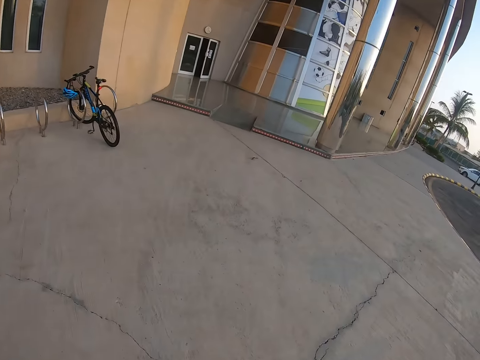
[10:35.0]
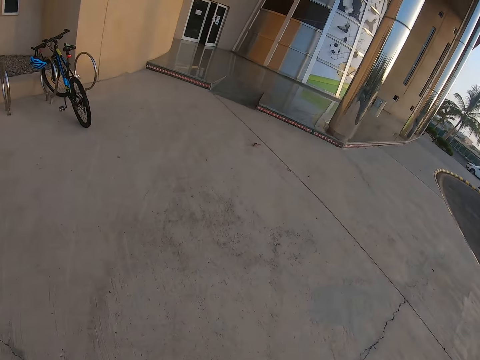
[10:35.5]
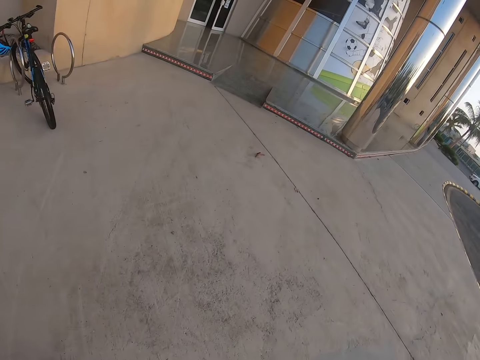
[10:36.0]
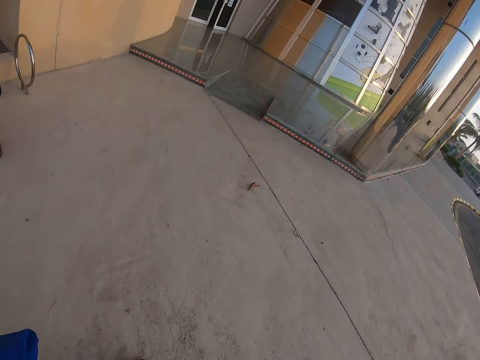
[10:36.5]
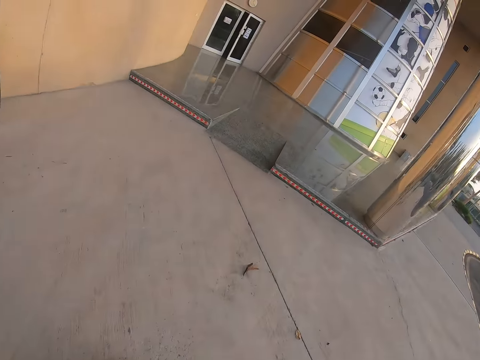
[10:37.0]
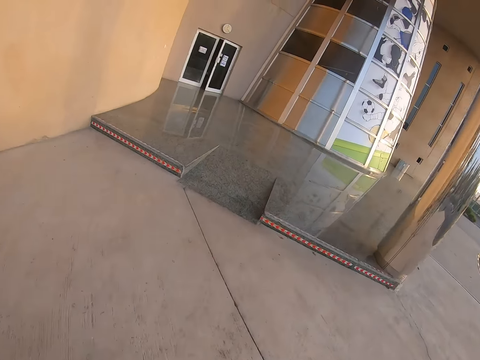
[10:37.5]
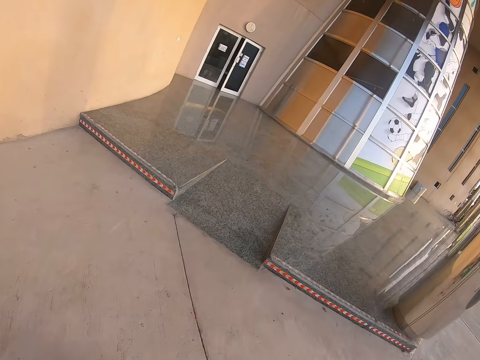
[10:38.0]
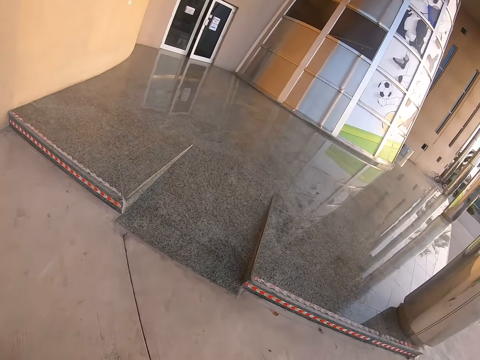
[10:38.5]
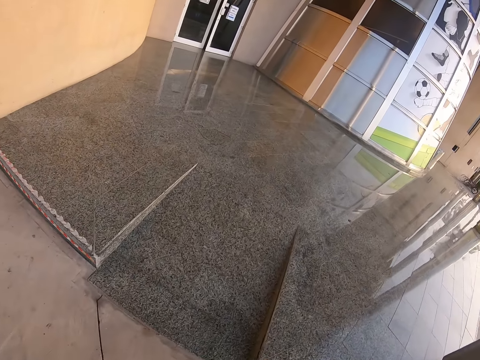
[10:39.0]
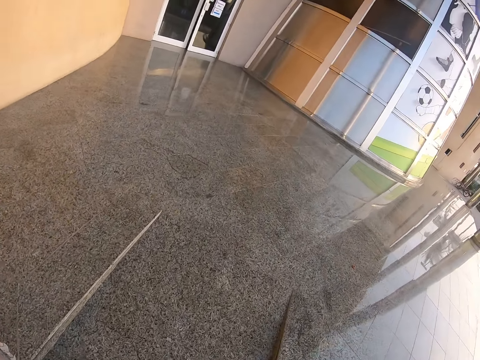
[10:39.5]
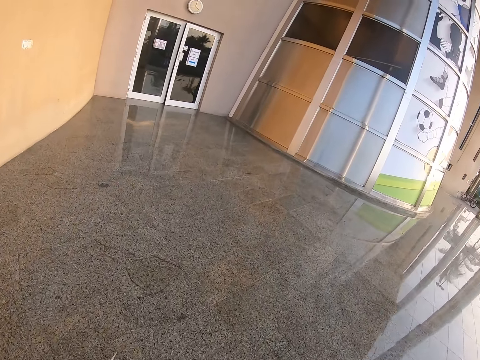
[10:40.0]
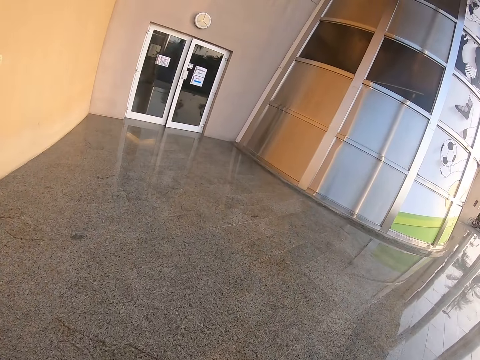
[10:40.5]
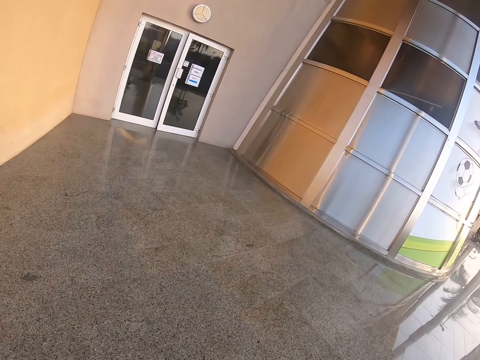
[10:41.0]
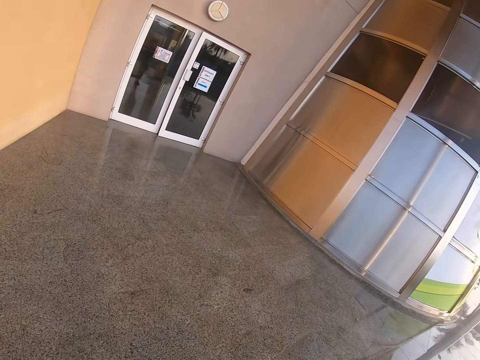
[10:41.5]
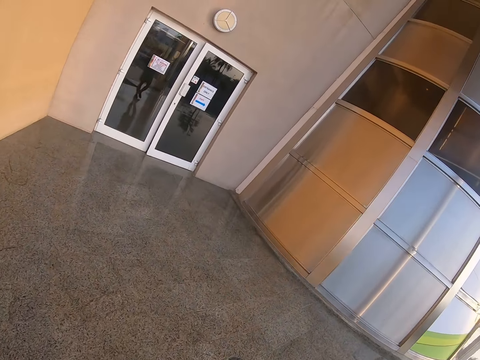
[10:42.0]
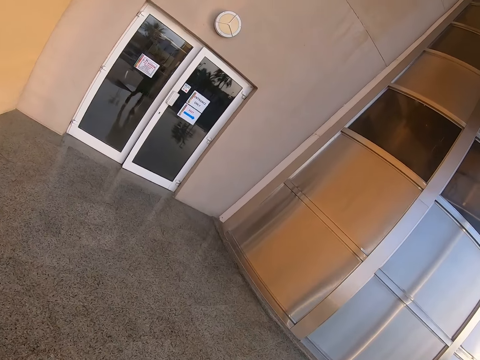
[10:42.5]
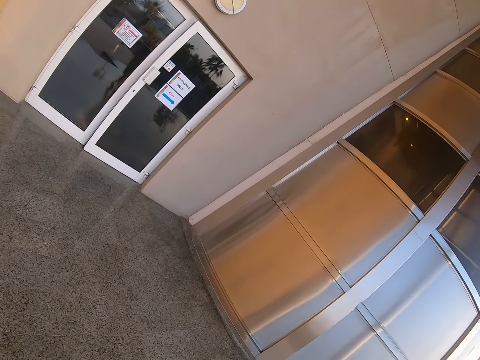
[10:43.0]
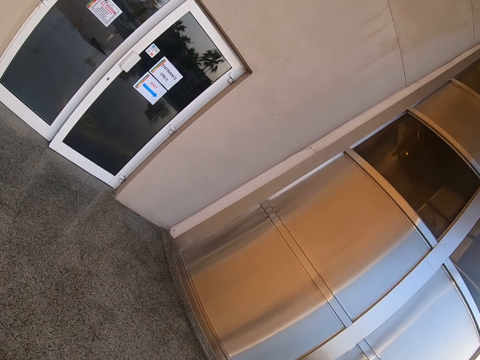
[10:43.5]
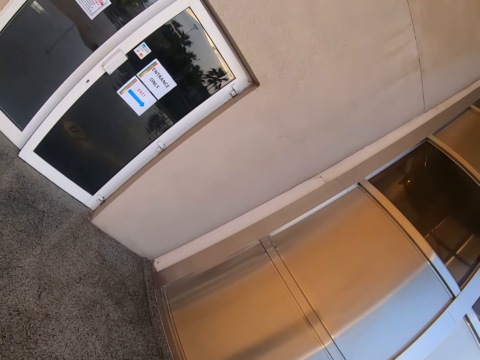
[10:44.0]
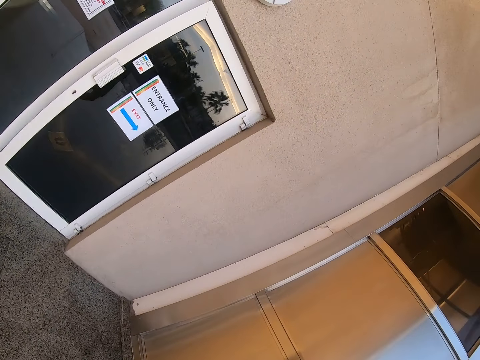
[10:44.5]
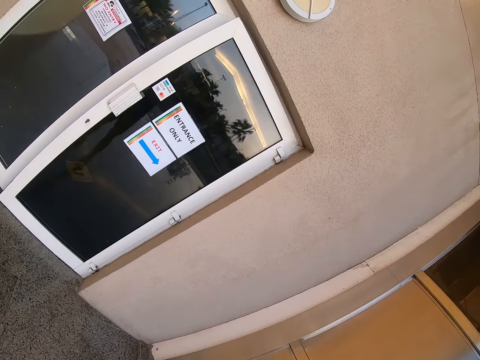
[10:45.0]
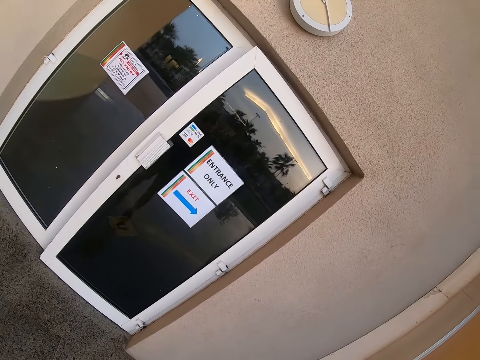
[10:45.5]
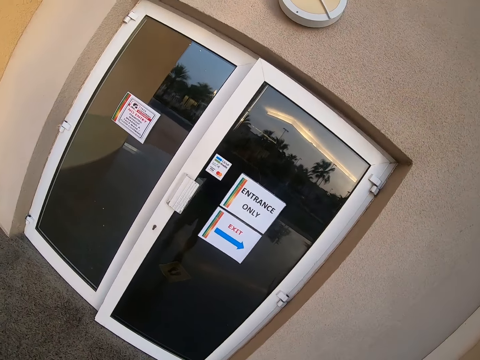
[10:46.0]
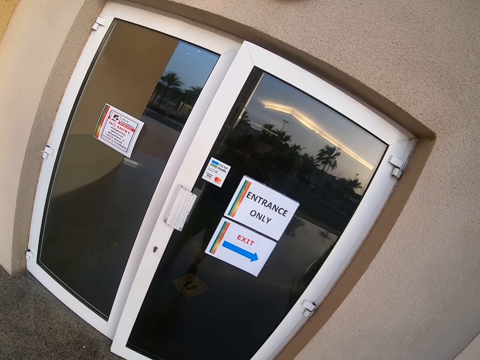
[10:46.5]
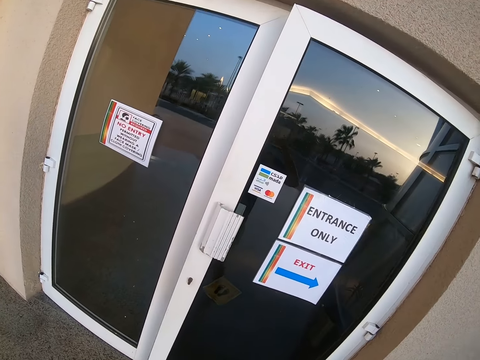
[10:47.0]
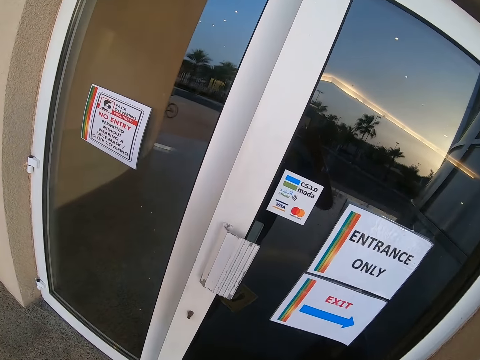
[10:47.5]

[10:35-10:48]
The camera wearer passes the packed bicycles. They enter the building. They adjust the camera.

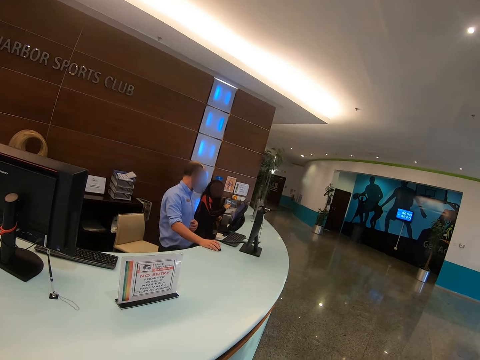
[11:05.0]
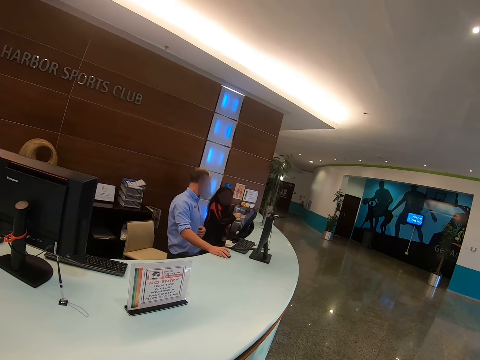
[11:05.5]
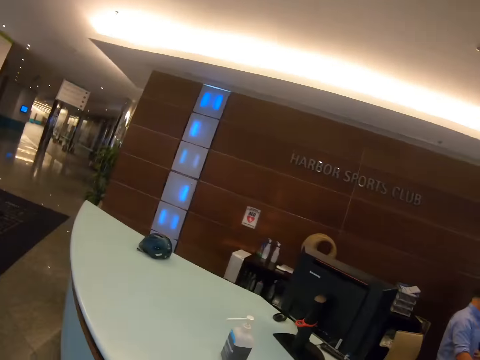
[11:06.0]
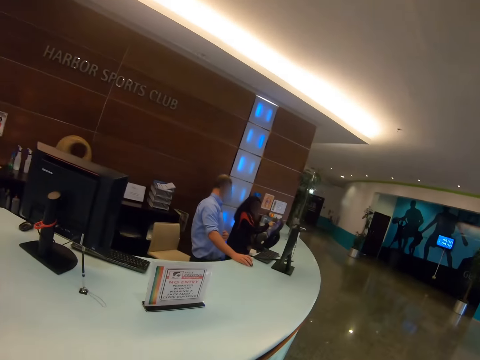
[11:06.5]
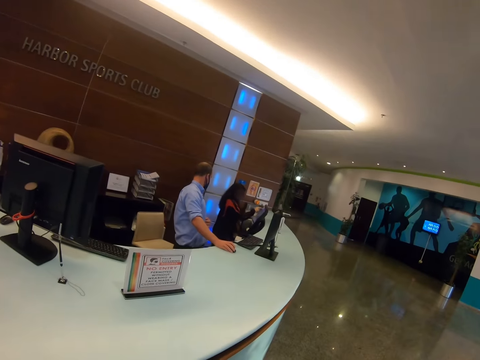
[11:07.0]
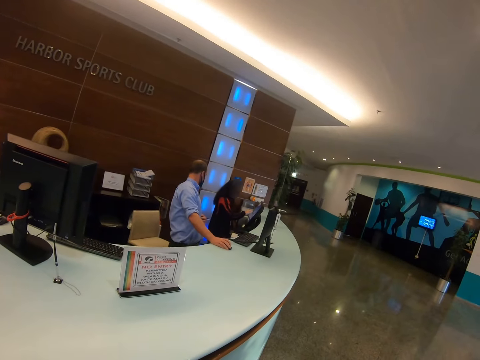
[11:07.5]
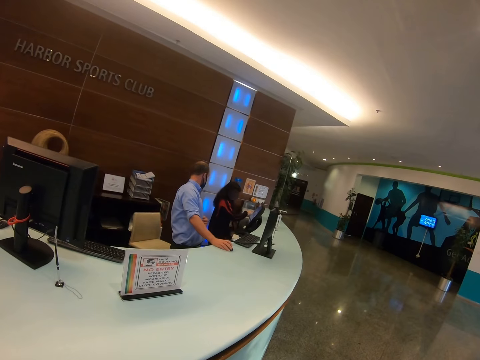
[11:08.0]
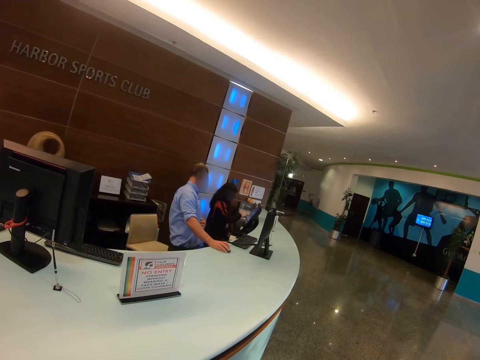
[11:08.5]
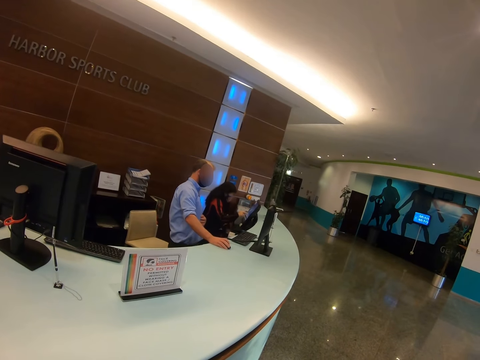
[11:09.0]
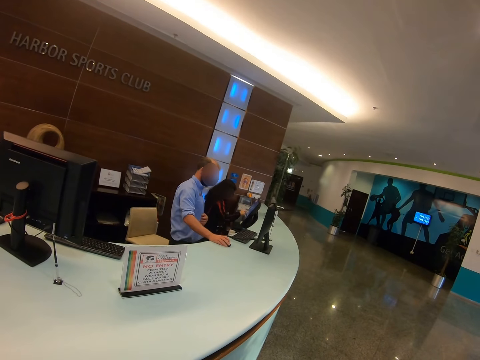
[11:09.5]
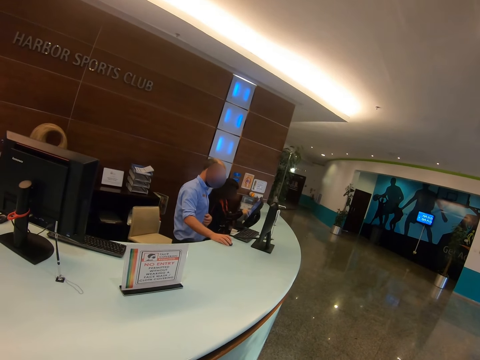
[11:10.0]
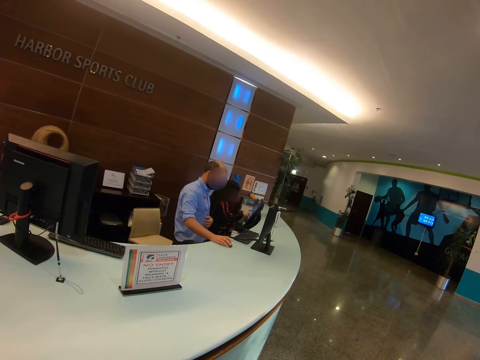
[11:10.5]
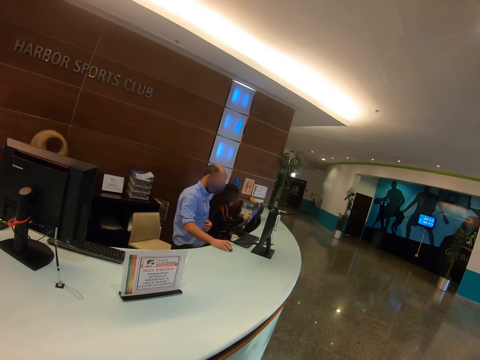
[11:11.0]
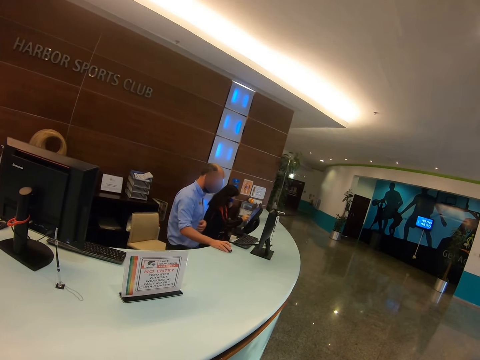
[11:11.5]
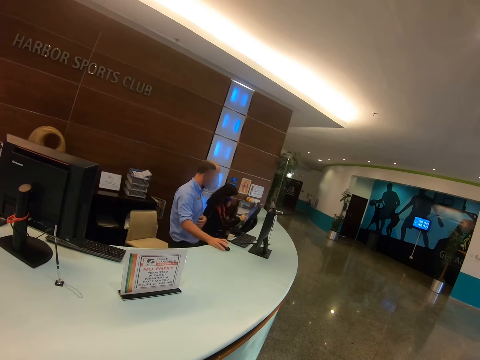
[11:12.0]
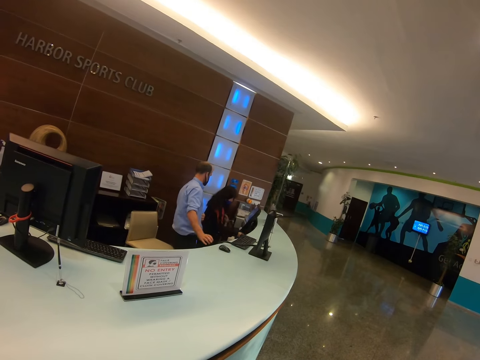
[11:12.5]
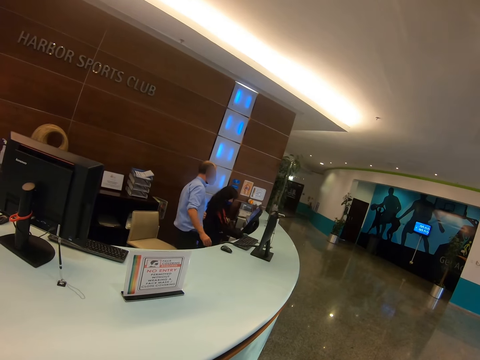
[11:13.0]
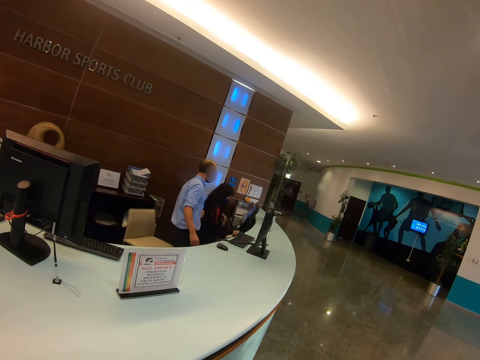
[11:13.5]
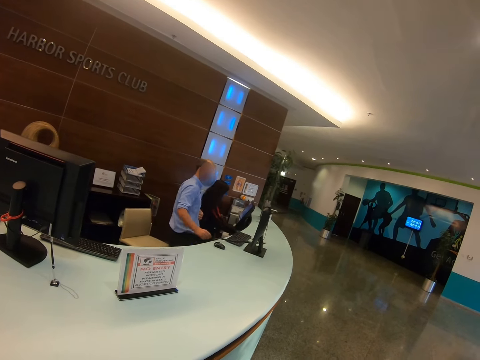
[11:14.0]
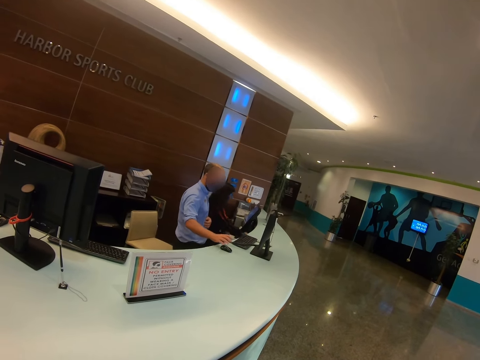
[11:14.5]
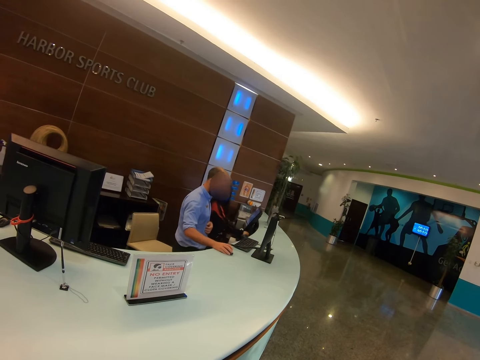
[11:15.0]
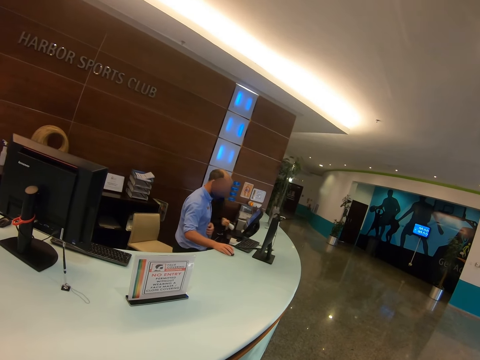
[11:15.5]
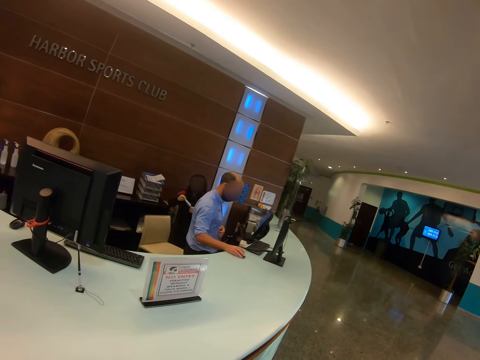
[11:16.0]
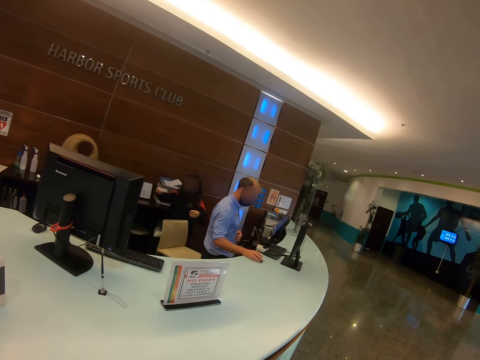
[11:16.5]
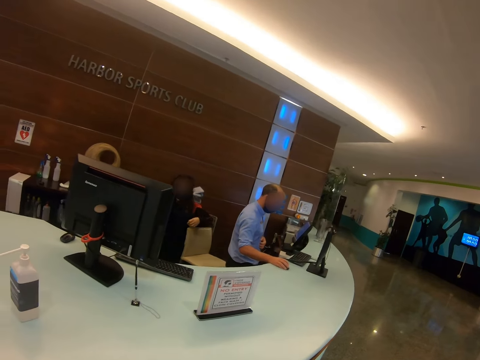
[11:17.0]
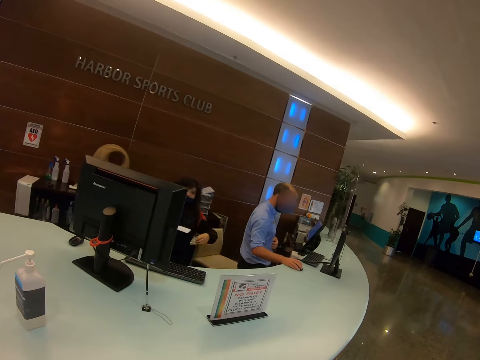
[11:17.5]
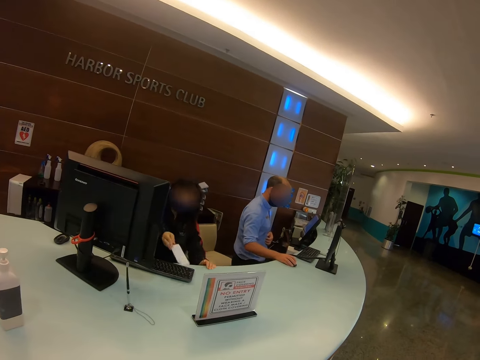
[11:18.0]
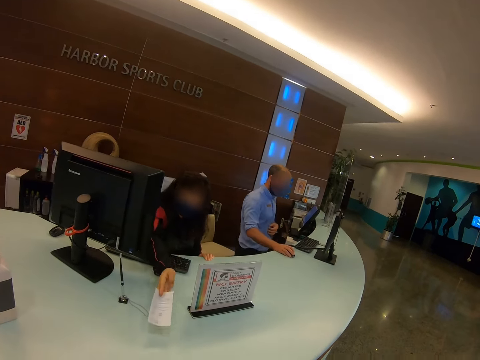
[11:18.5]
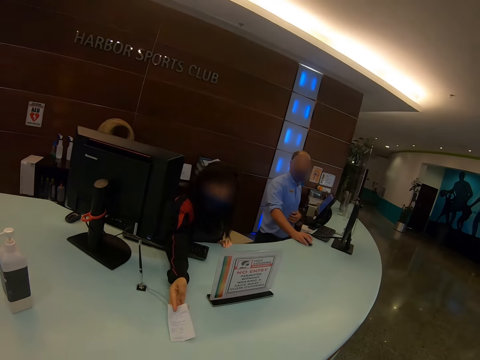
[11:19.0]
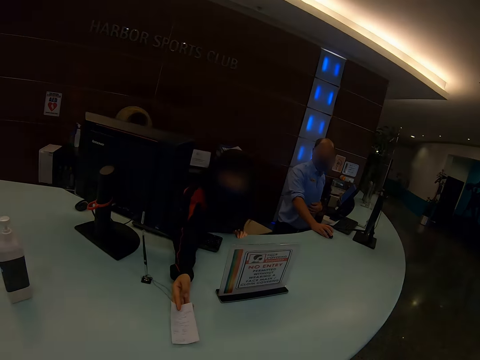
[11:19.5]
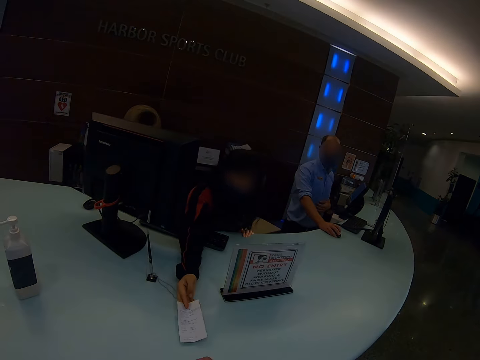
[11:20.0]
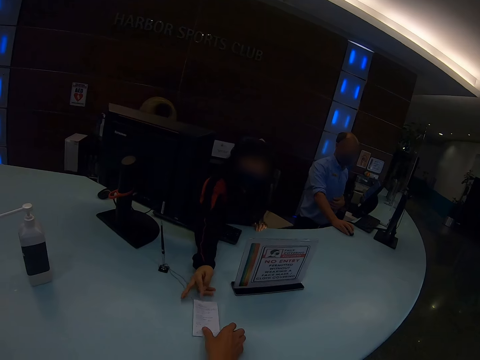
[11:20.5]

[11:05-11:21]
A person stares at another person. The camera wearer looks around. They stare at the other person and the first person. The first person walks towards the camera wearer and hands the receipt to the camera wearer.
